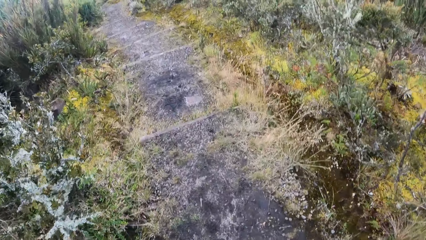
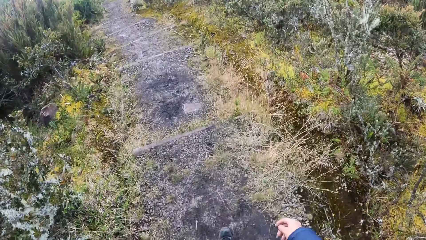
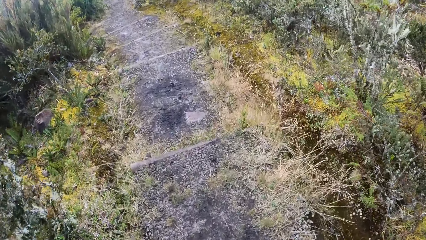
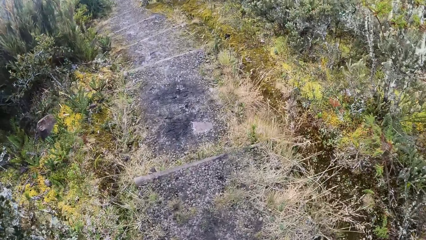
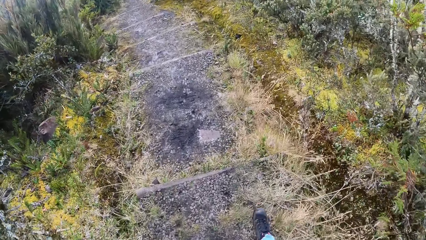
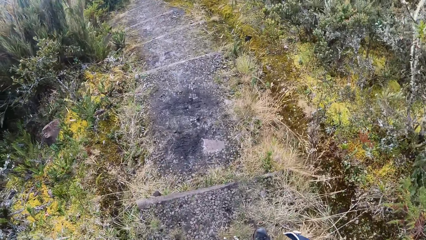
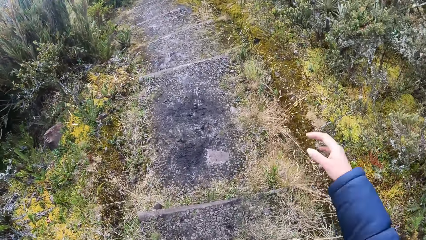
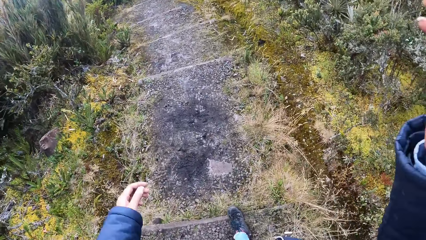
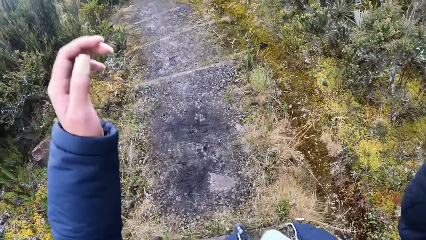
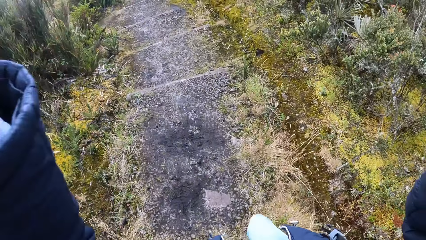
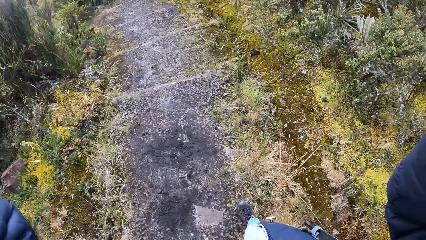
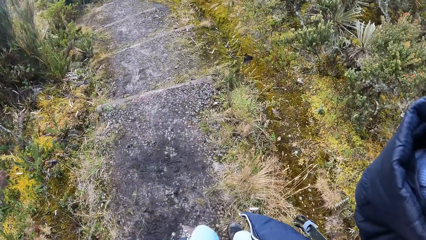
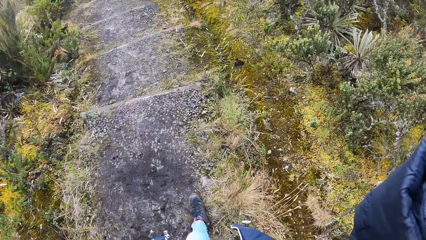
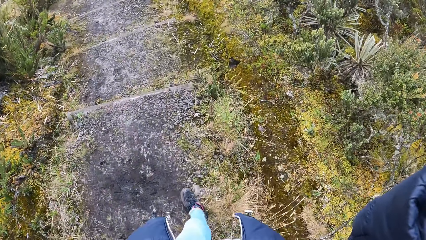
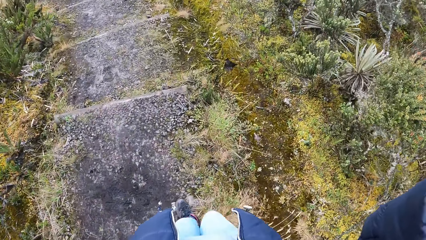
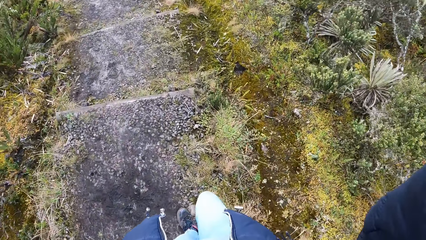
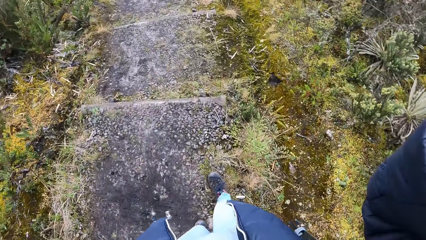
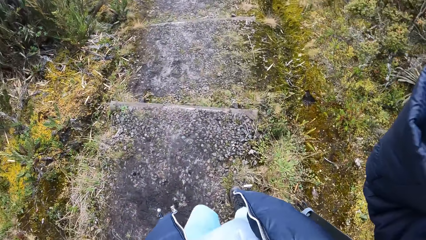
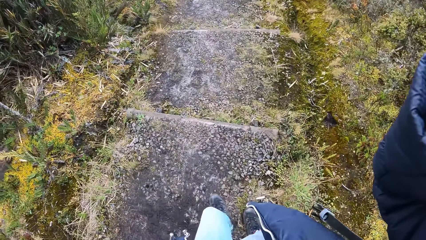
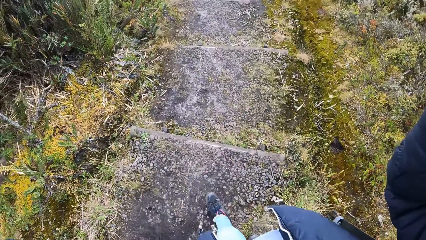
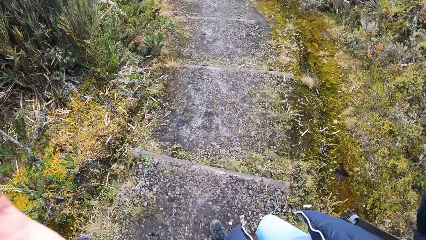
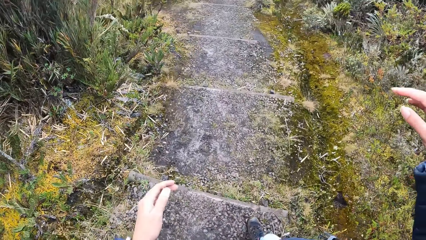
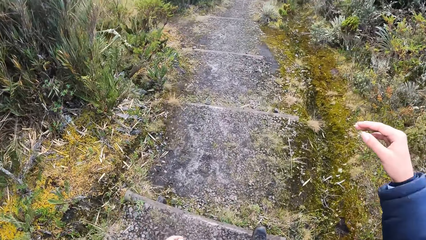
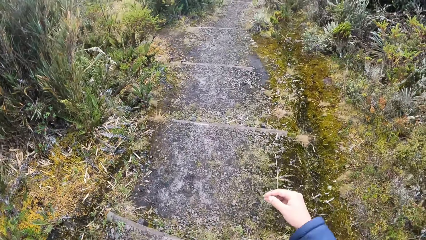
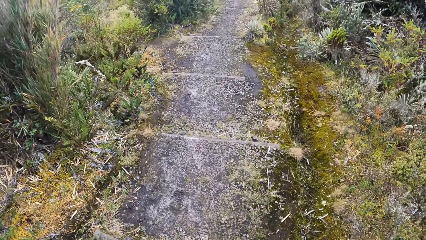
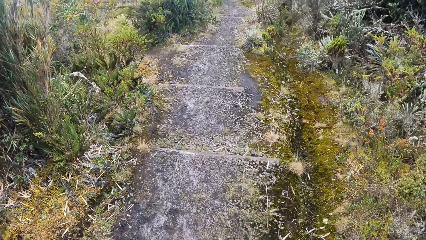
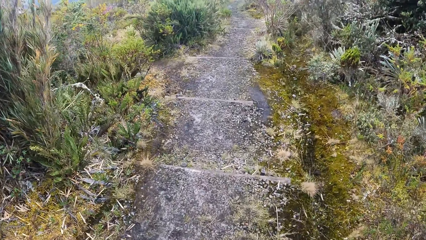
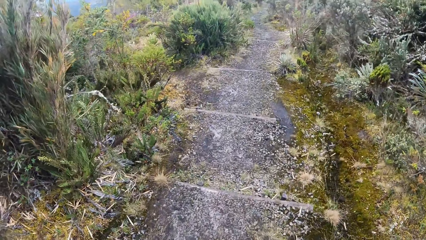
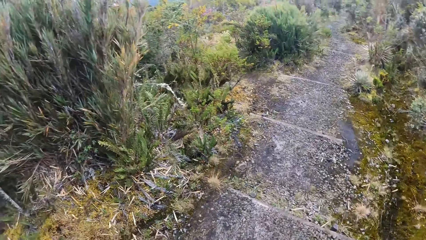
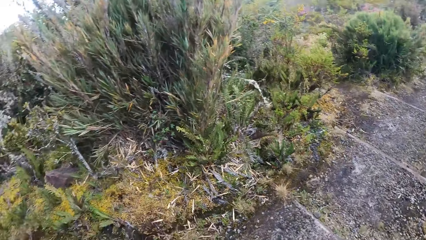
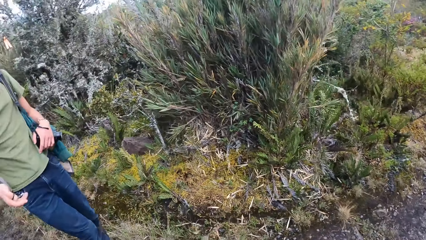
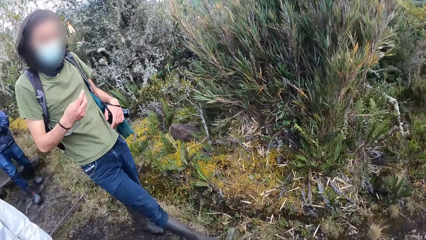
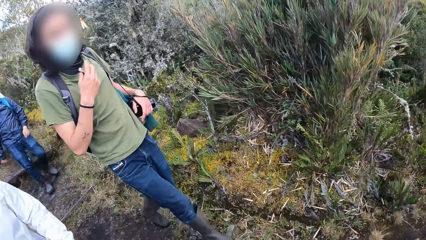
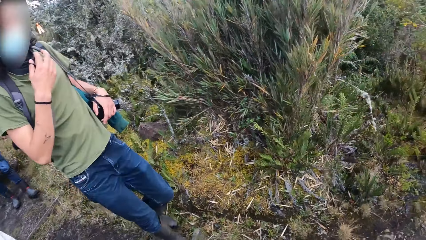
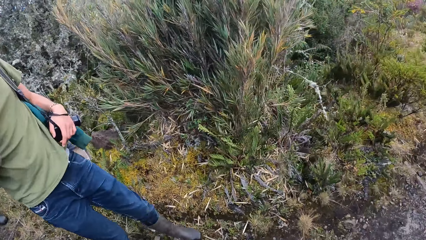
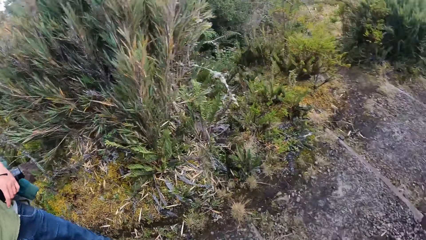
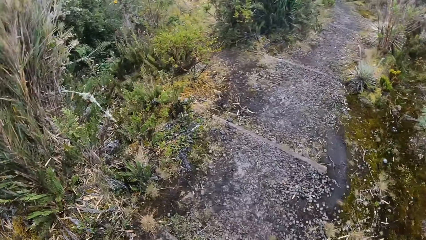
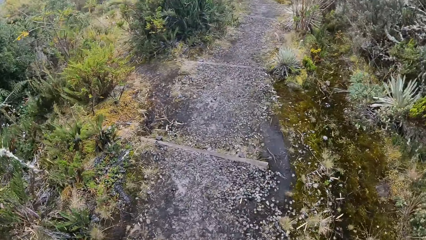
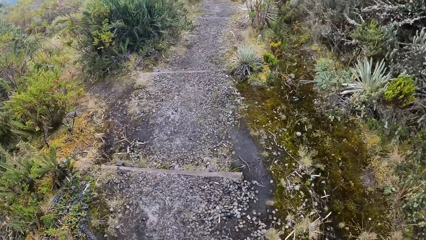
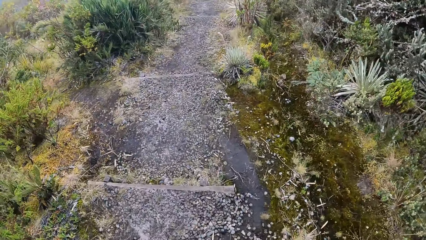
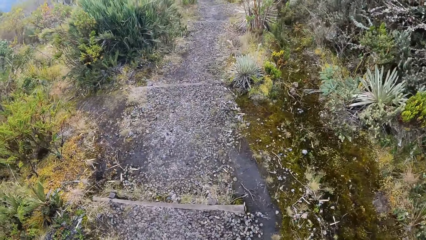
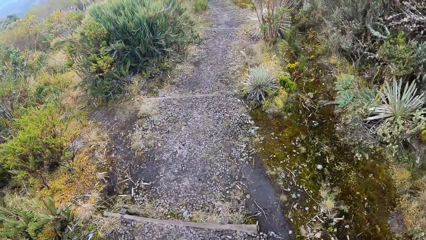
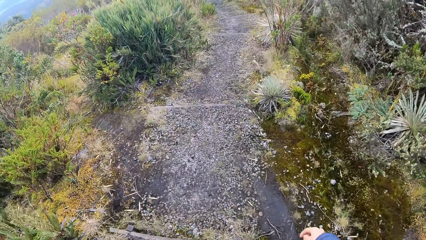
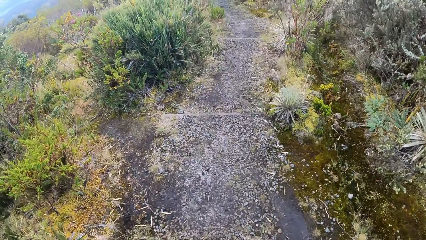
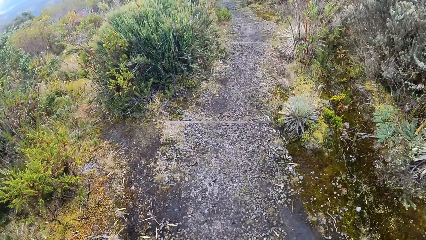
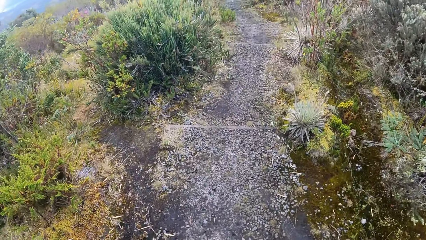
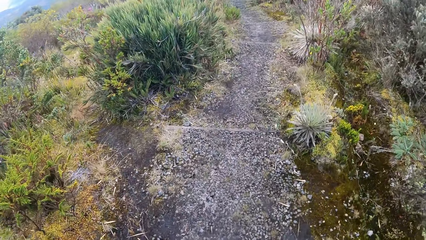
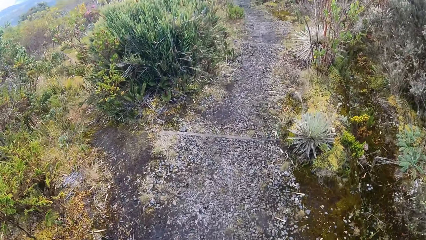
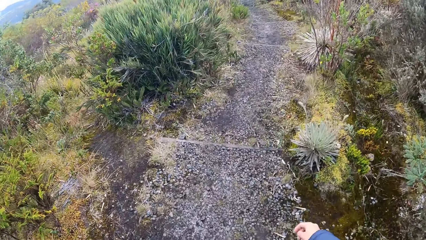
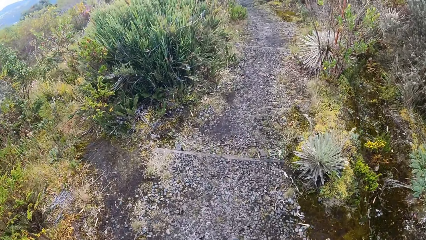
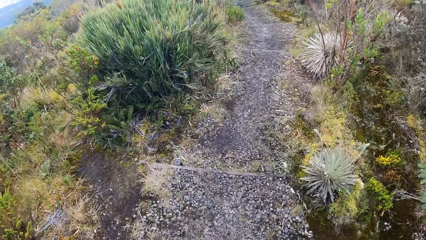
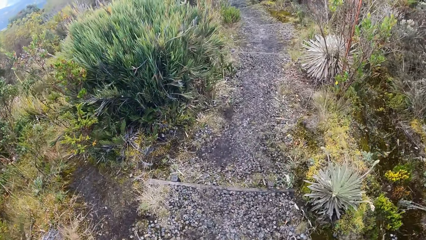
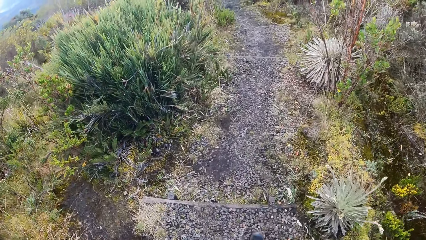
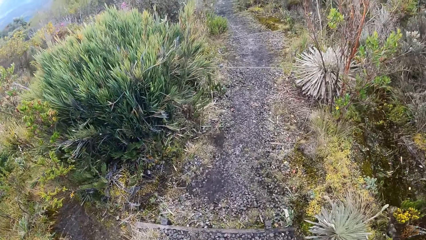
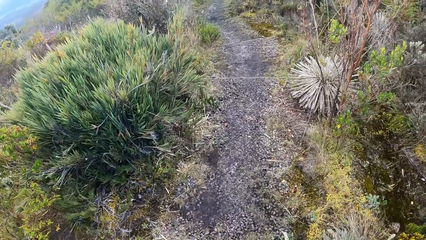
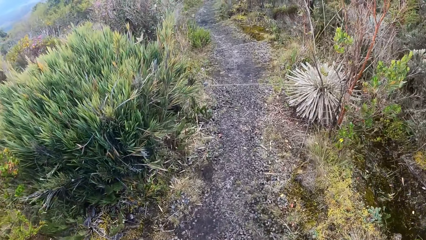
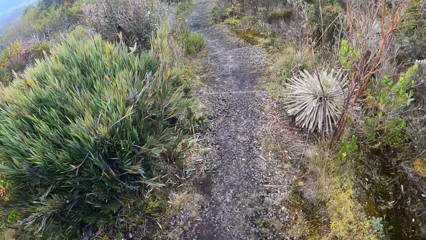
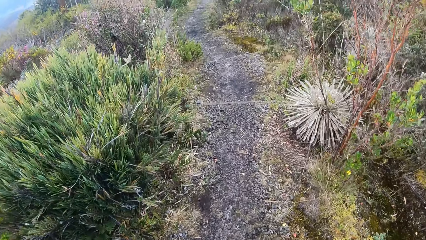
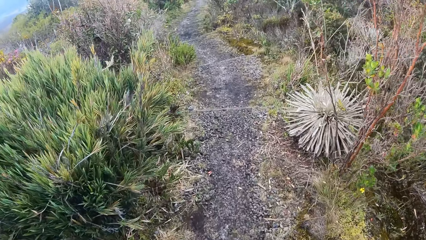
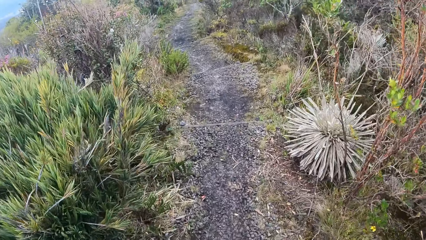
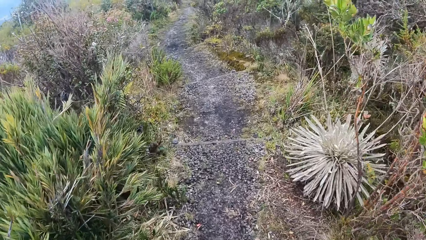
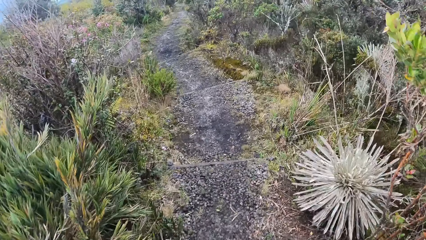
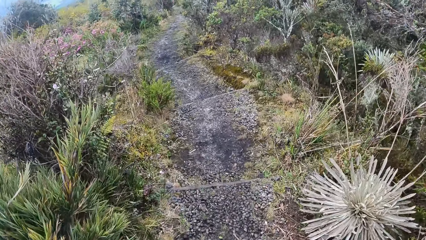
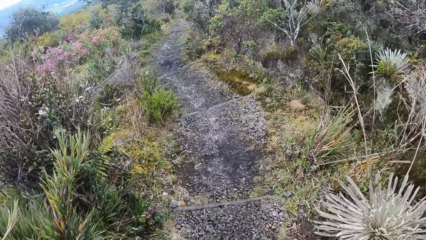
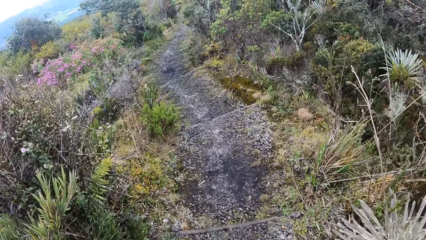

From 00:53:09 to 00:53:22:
The camera wearer adjusts the camera on the head. They walk around in the compound. They lift the hands up, drop the hands down, look around in the compound and look back. A person touches the mouth. The camera wearer walks around in the compound.

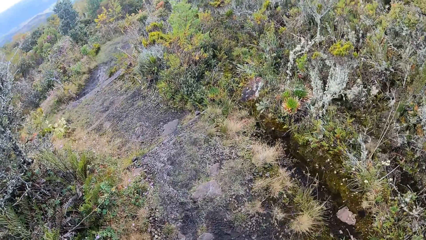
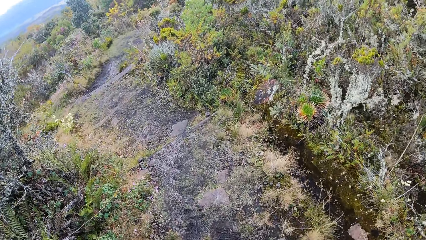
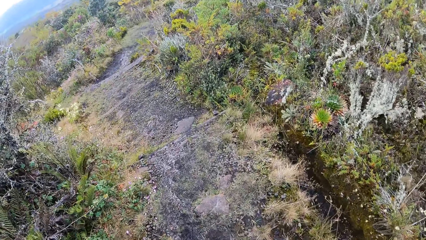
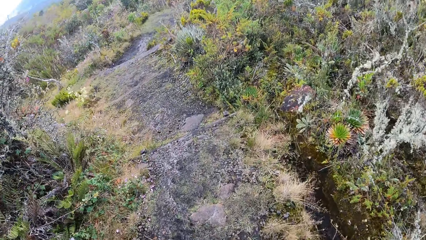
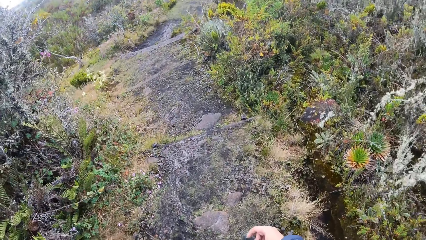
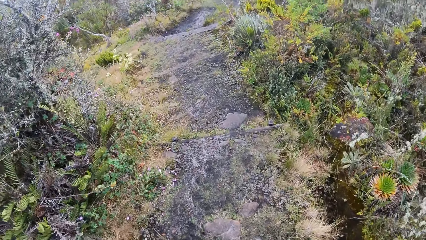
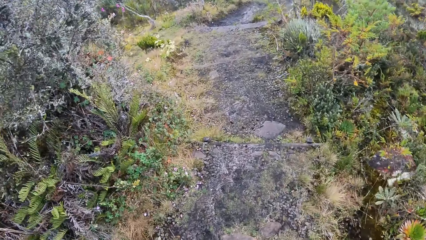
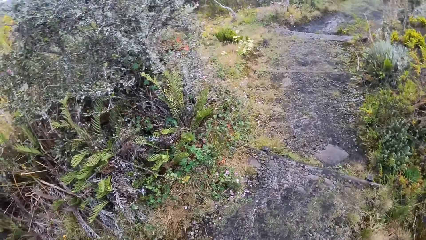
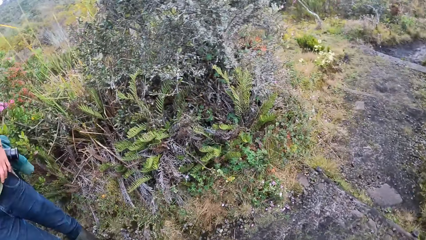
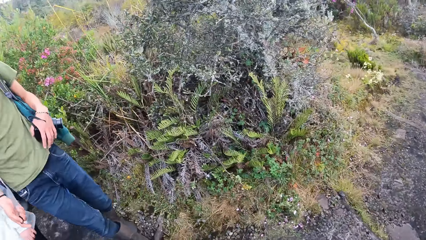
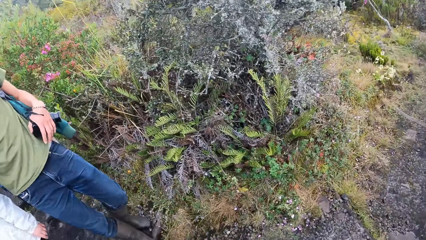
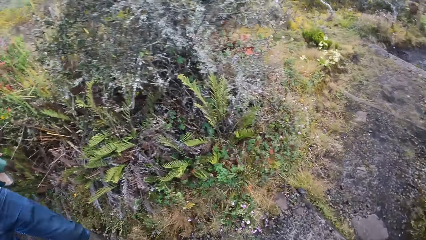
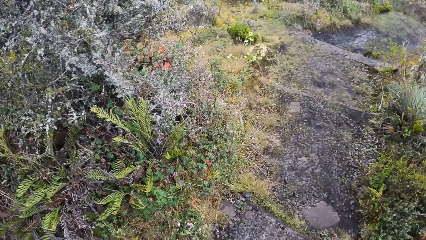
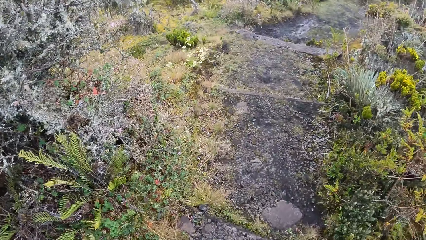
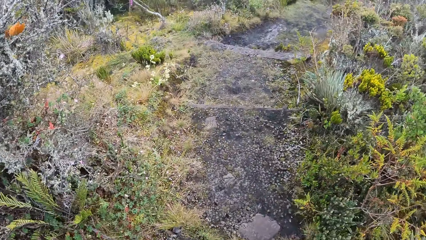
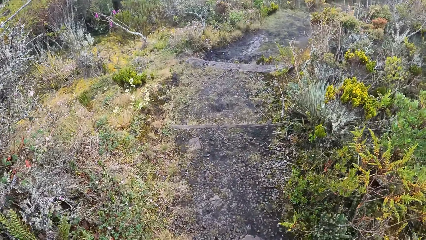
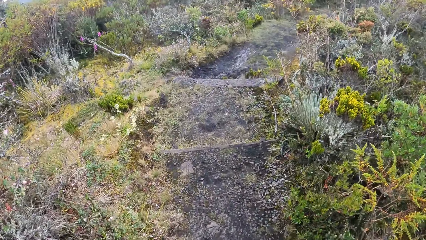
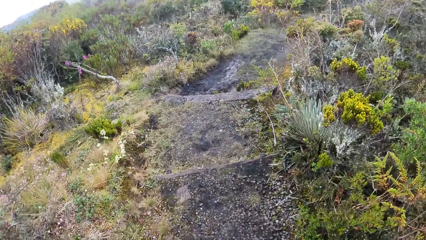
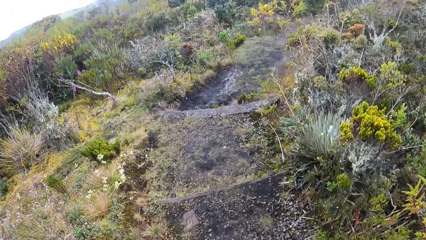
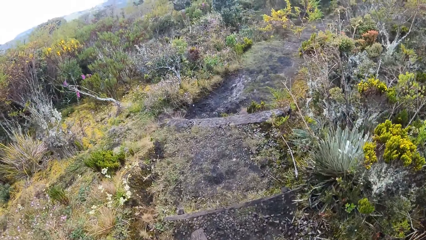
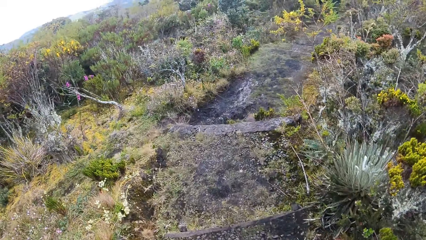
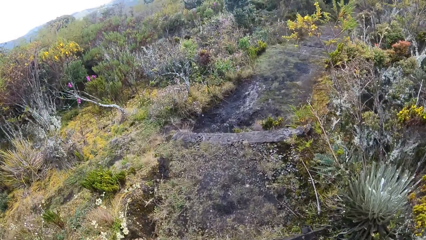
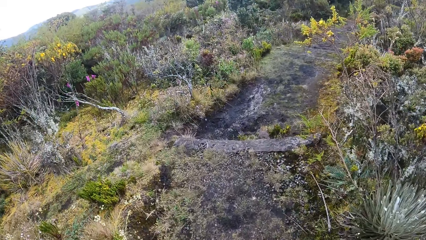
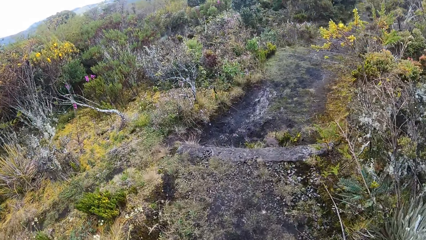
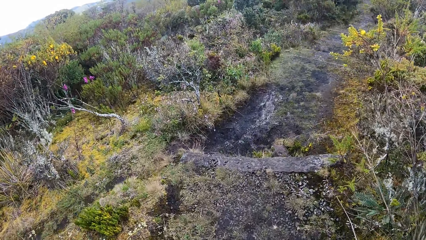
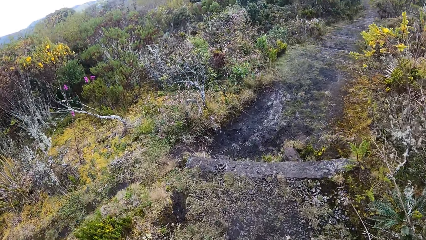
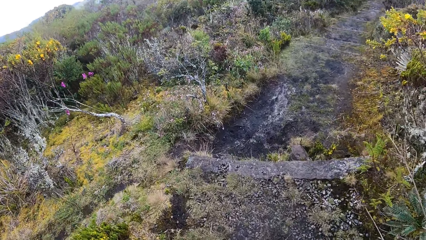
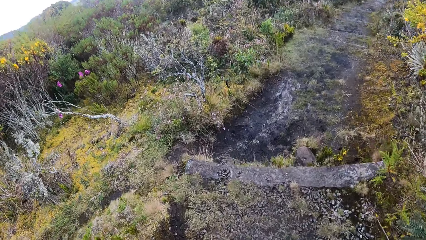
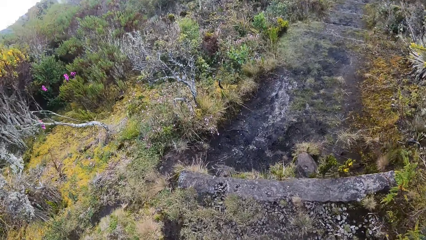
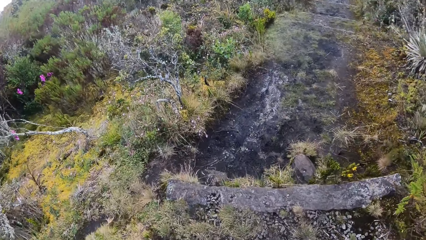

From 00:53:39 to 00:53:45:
The camera wearer looks back. They look around in the compound. They walk around in the compound.
